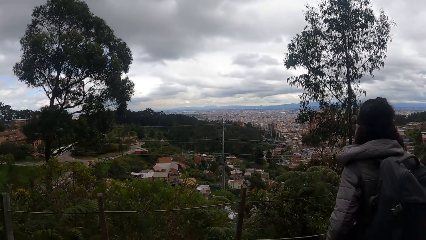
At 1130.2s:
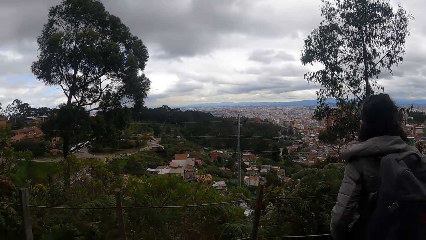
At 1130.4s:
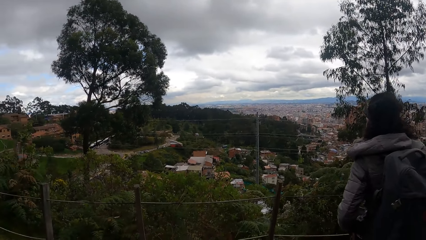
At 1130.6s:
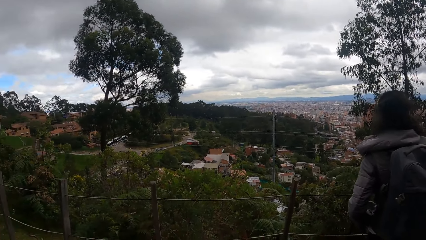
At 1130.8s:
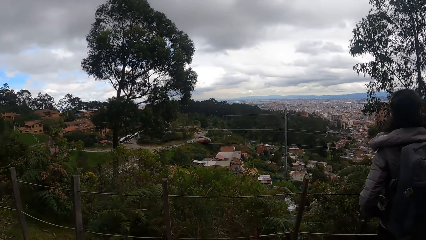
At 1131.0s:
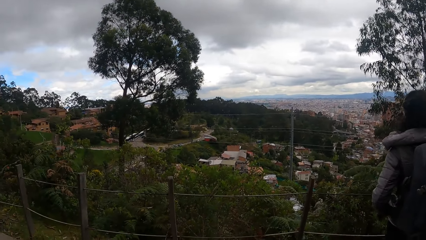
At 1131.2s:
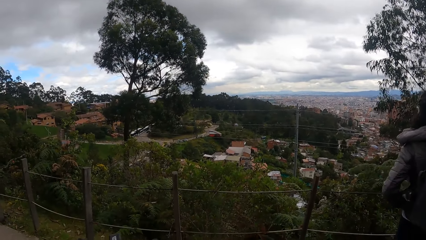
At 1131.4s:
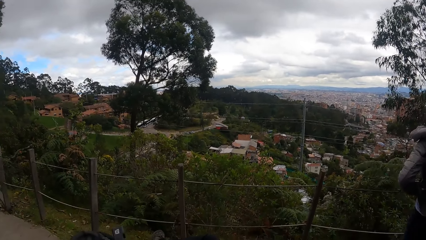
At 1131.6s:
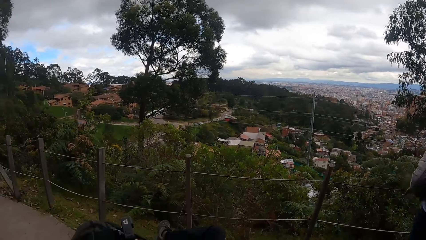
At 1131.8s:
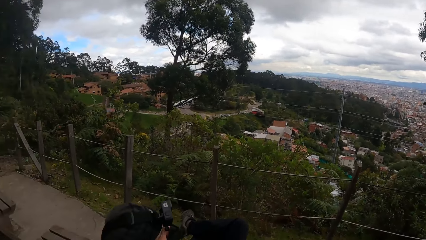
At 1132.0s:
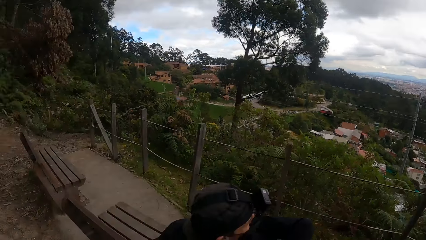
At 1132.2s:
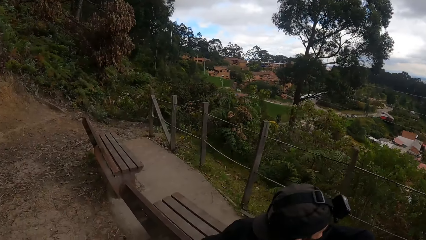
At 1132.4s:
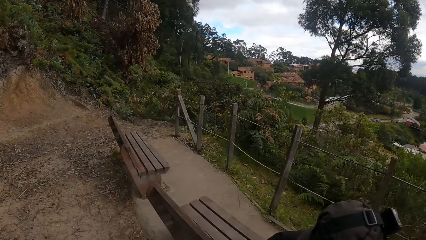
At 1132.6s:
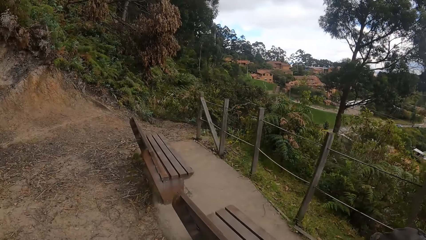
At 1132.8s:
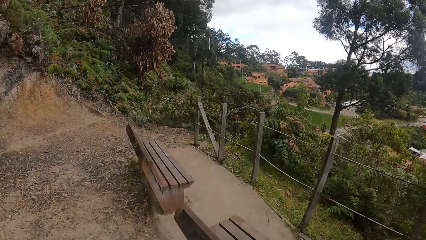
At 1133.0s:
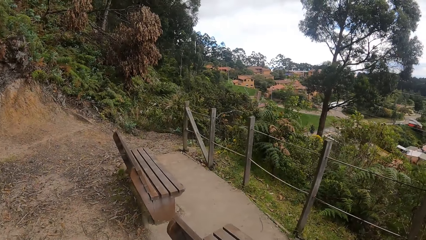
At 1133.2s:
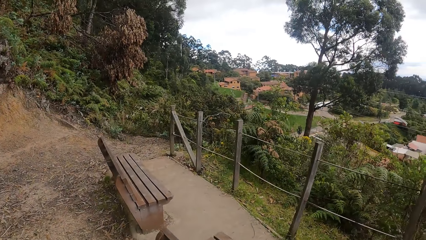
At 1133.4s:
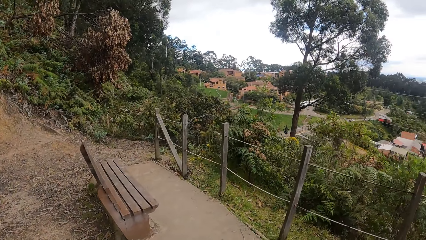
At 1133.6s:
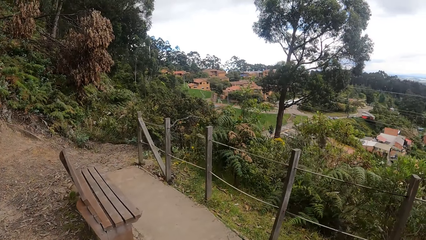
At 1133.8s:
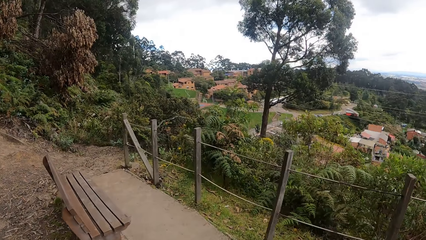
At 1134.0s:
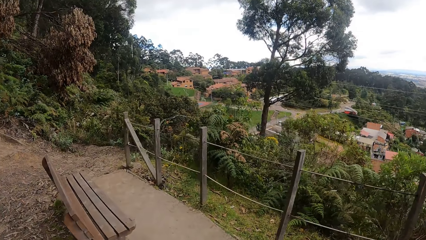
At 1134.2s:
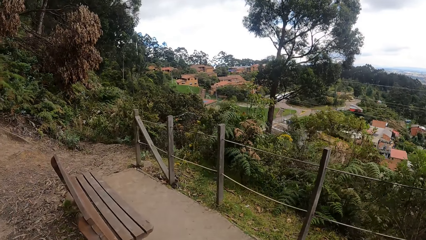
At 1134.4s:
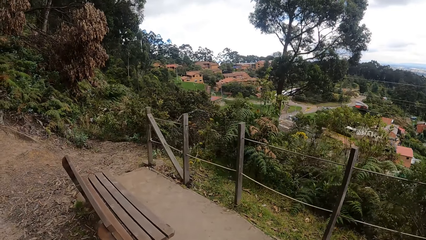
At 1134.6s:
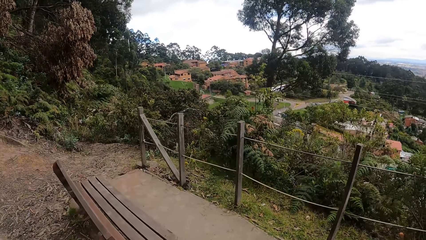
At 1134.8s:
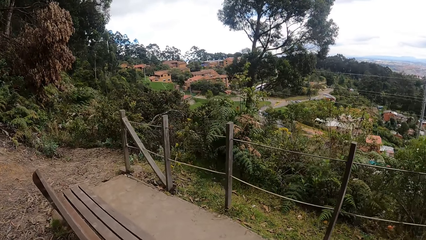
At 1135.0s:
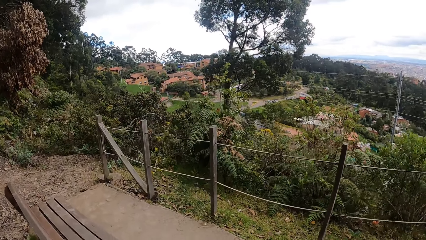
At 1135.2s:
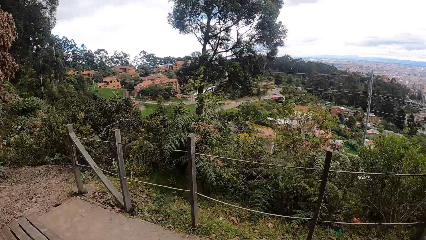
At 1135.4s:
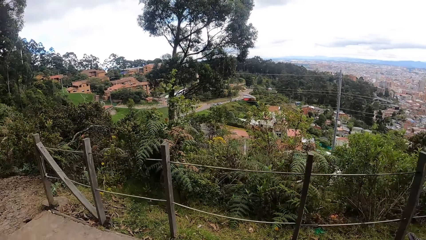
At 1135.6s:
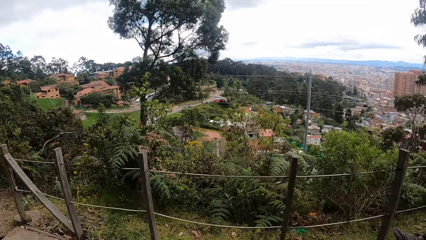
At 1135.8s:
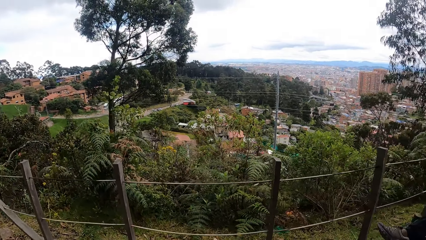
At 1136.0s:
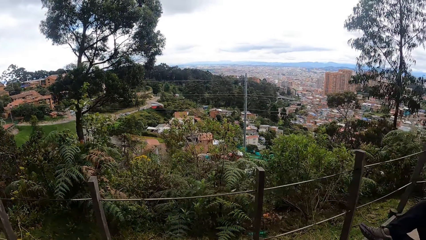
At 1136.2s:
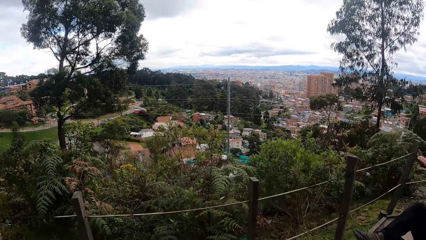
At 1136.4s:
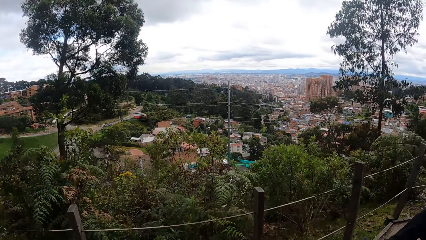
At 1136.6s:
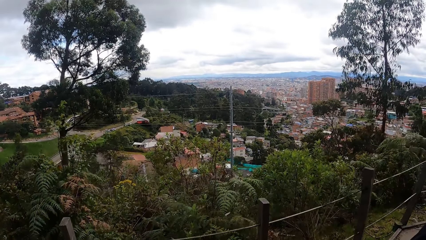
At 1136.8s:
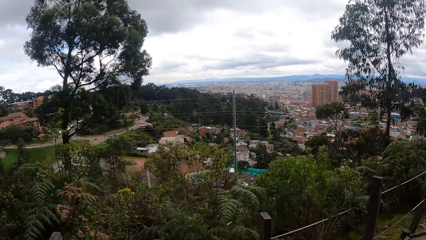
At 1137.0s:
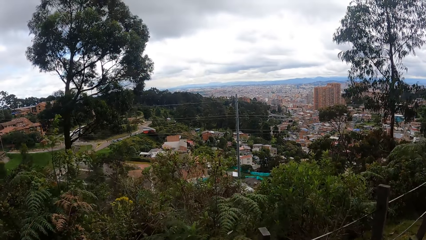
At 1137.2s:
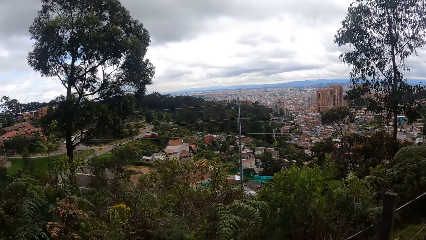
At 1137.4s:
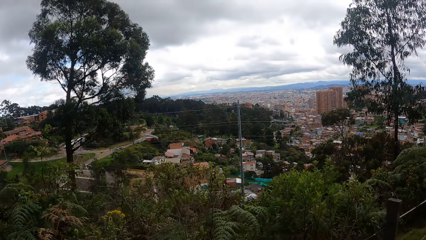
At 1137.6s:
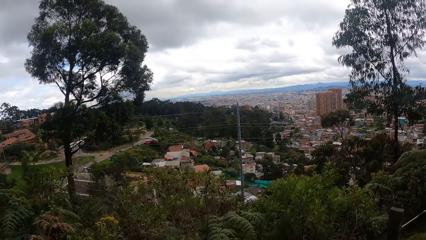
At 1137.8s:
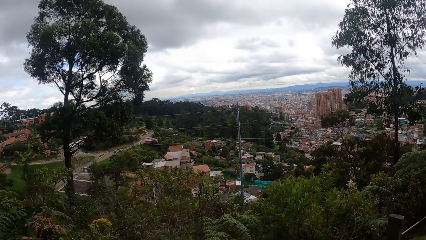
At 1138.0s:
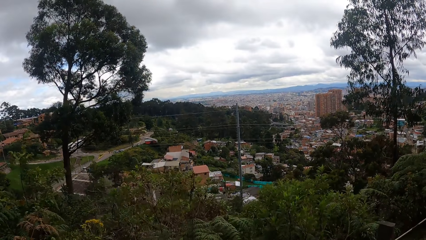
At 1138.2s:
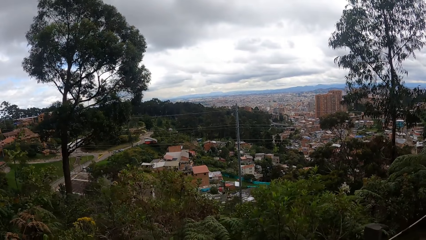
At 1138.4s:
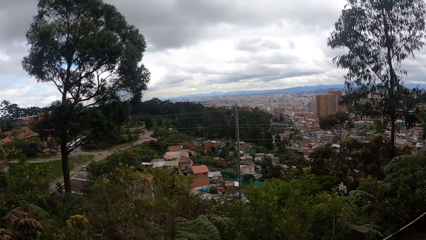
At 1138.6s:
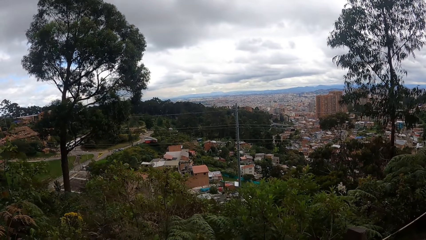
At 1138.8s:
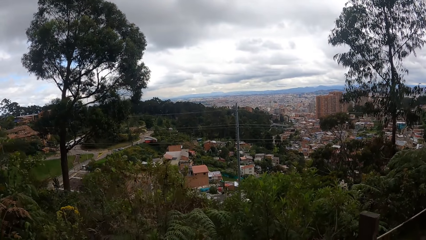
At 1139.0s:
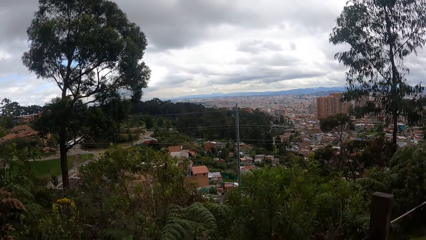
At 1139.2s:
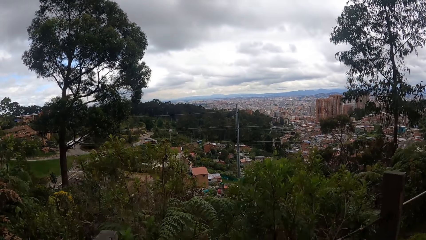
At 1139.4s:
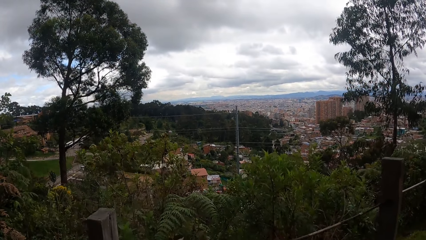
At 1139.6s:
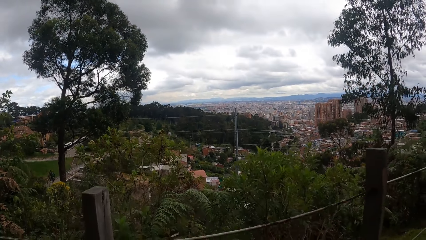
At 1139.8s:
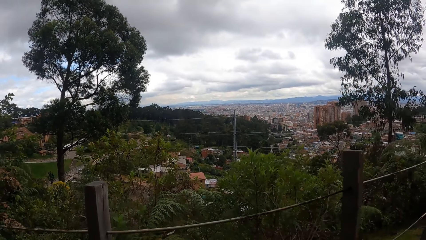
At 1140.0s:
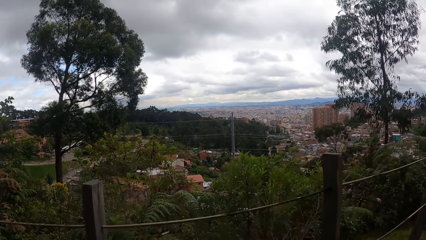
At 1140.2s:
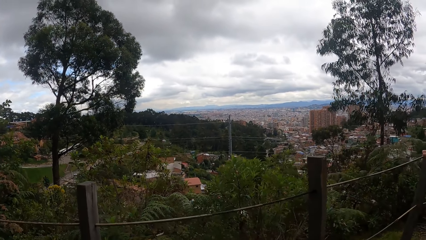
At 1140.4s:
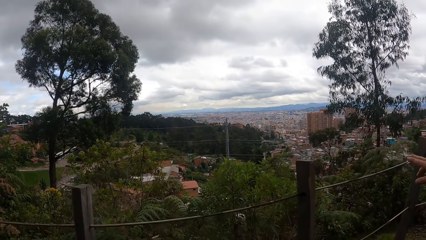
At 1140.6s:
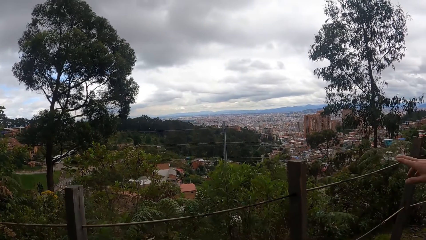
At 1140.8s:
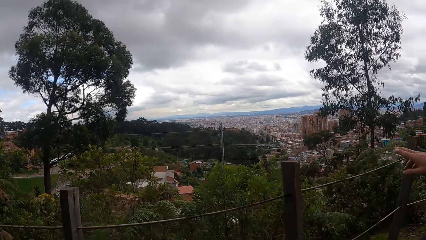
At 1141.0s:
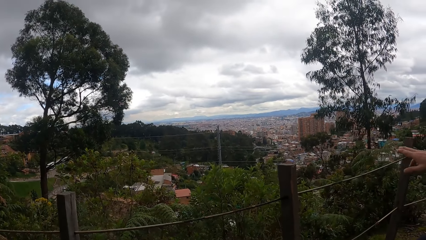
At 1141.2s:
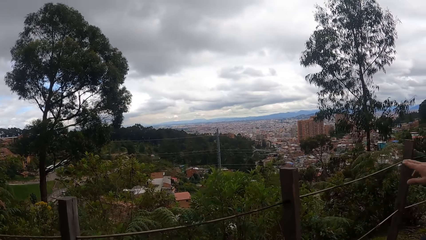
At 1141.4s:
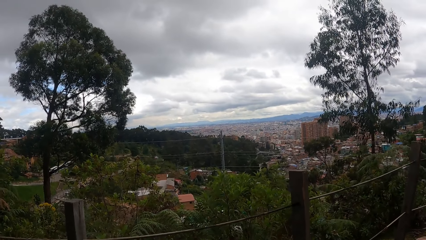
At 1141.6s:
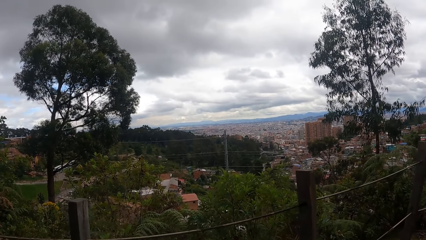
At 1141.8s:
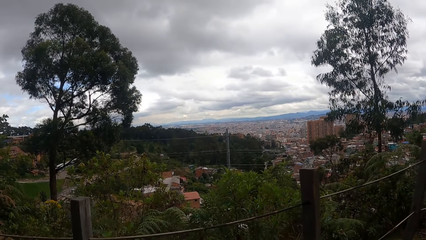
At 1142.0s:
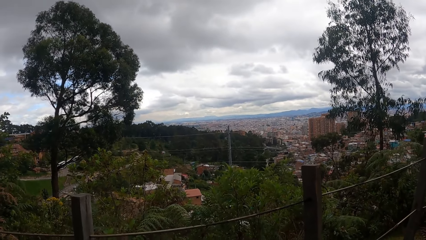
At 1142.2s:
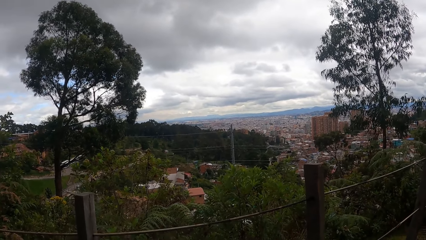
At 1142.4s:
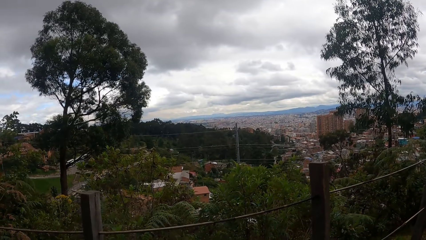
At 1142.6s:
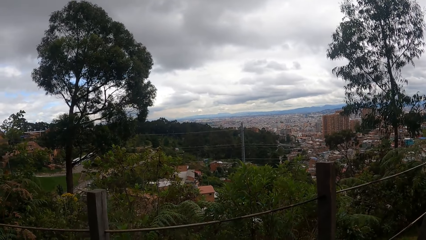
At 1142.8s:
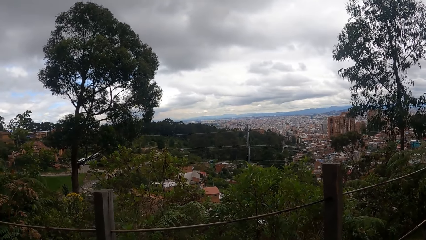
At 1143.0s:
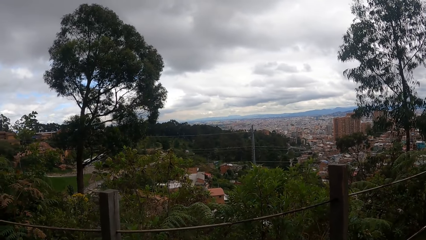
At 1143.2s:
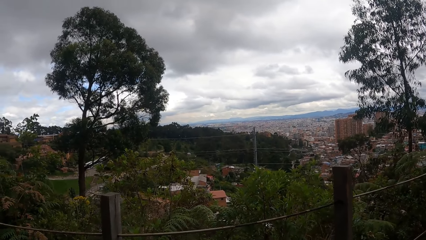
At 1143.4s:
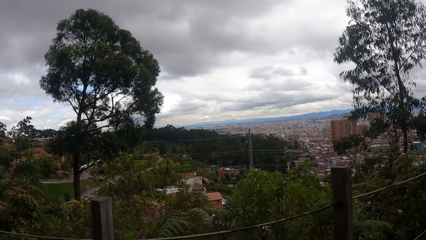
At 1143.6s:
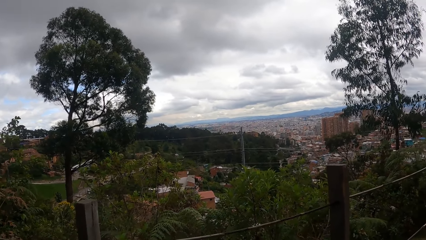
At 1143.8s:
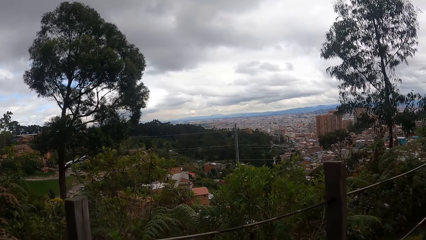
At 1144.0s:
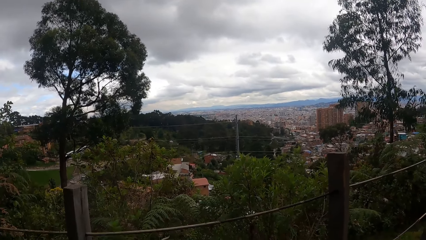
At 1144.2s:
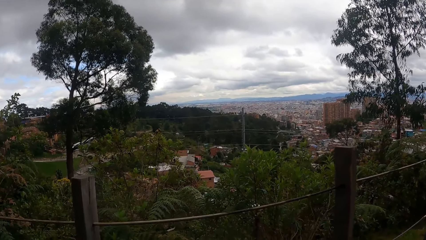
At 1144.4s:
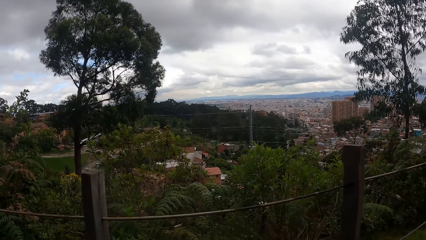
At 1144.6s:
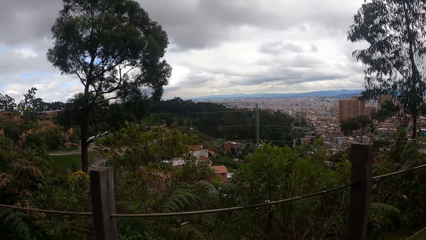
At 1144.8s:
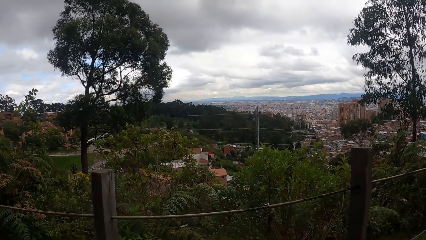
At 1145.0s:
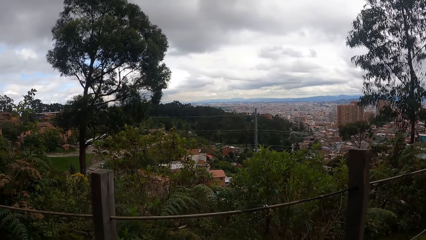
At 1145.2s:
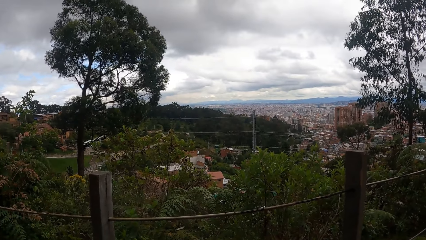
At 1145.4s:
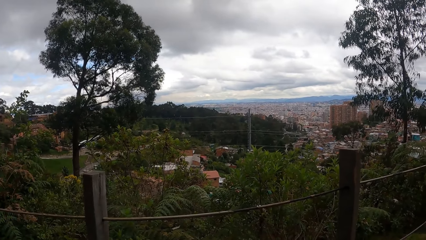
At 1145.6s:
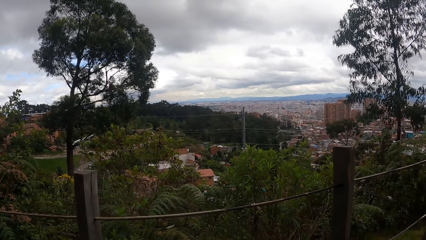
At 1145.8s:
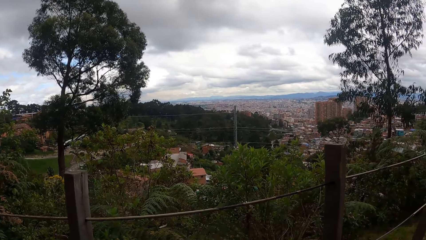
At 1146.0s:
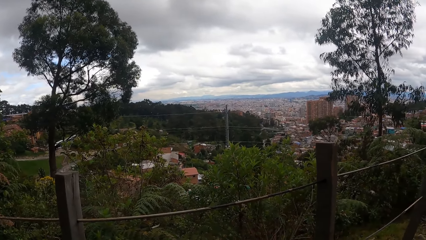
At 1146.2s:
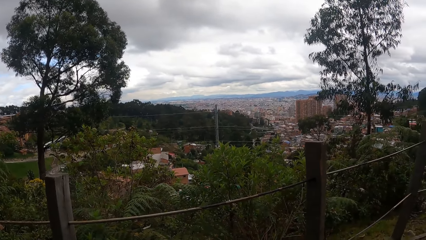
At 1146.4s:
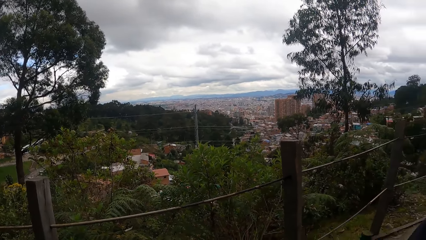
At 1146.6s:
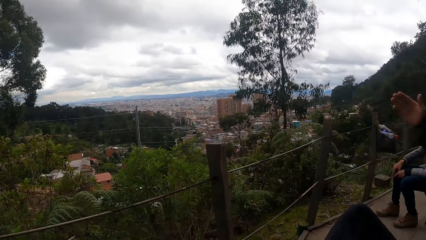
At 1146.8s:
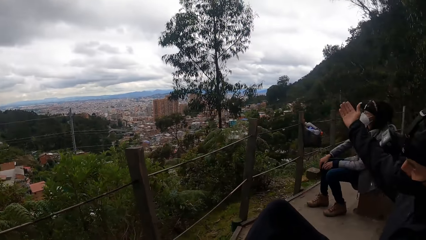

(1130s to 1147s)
The camera wearer walks around the bench. They look at the city. They sit on the bench.
